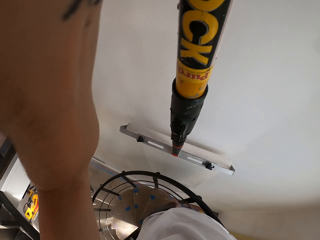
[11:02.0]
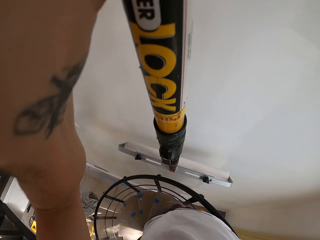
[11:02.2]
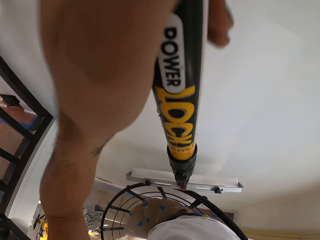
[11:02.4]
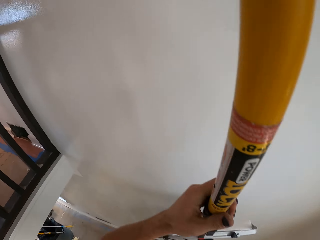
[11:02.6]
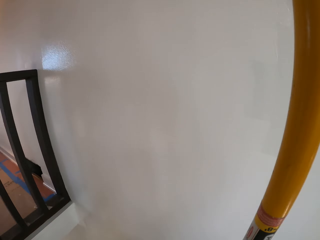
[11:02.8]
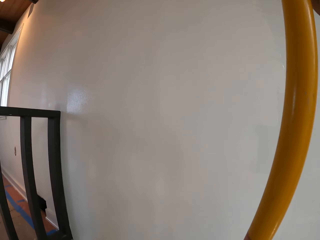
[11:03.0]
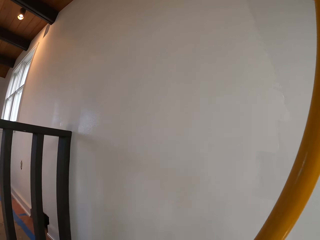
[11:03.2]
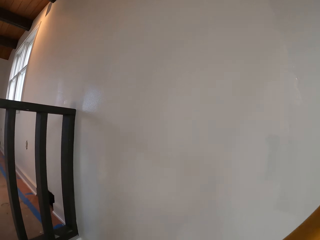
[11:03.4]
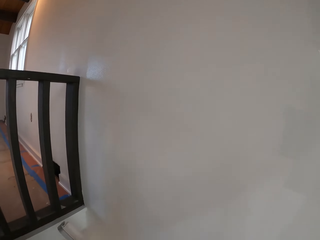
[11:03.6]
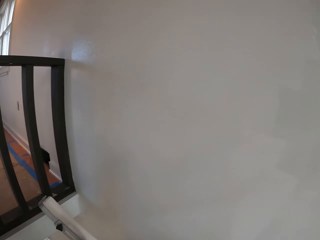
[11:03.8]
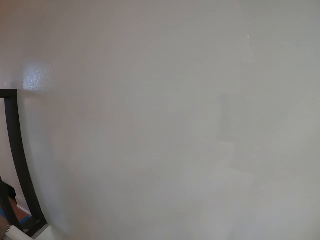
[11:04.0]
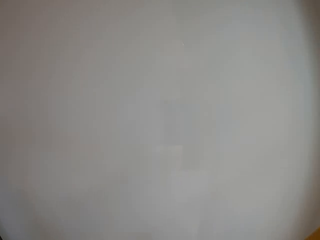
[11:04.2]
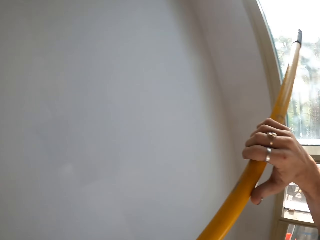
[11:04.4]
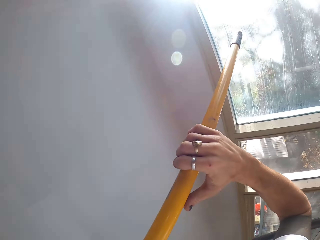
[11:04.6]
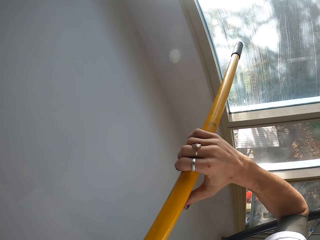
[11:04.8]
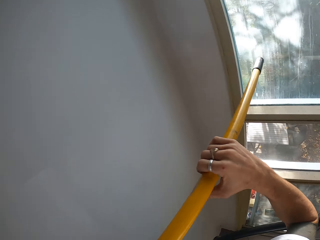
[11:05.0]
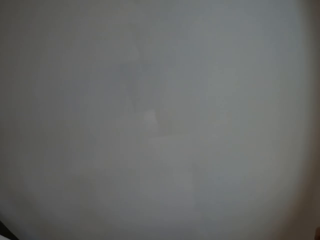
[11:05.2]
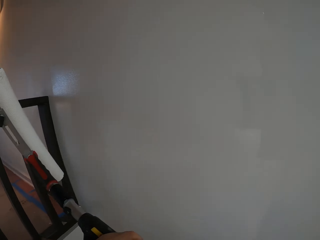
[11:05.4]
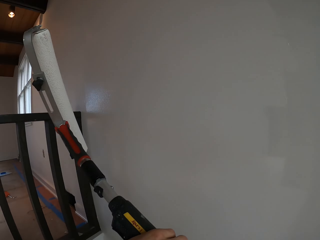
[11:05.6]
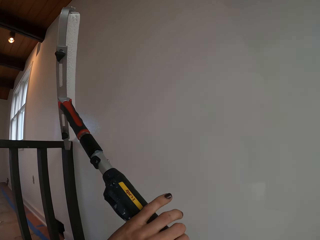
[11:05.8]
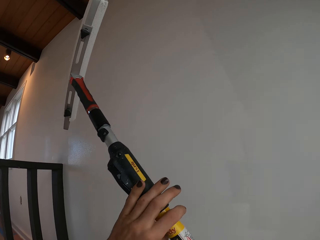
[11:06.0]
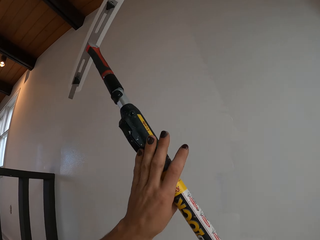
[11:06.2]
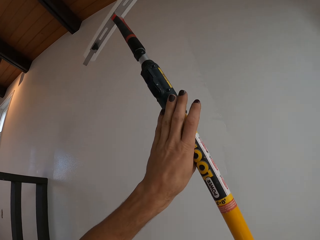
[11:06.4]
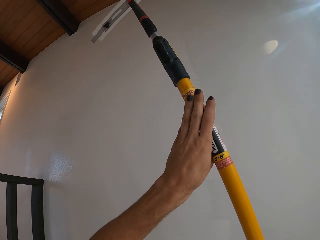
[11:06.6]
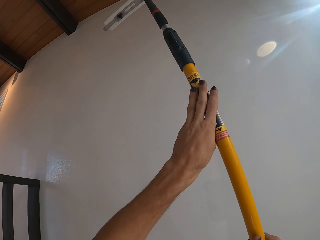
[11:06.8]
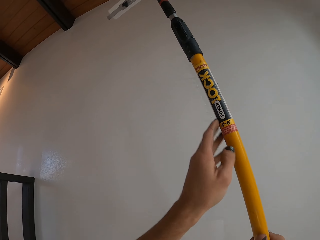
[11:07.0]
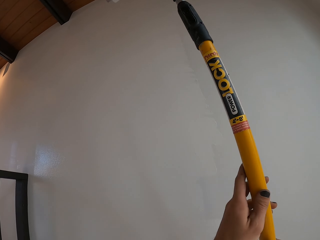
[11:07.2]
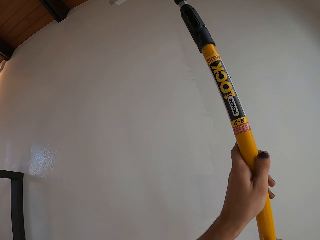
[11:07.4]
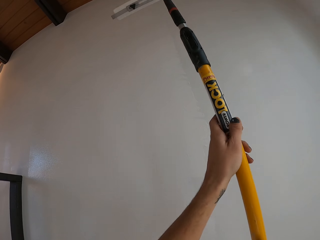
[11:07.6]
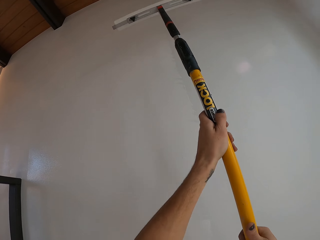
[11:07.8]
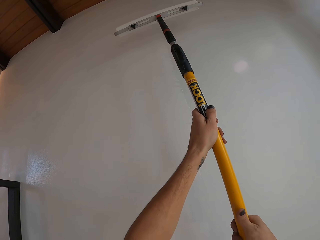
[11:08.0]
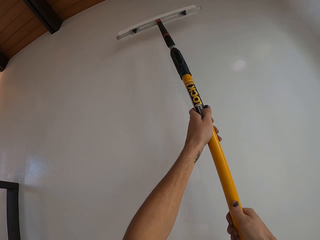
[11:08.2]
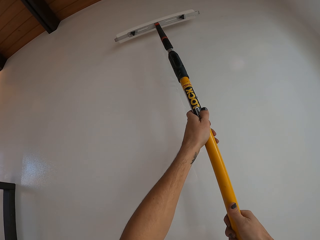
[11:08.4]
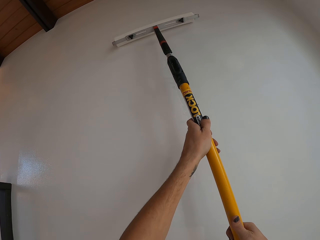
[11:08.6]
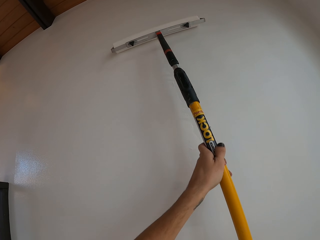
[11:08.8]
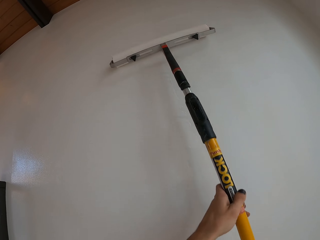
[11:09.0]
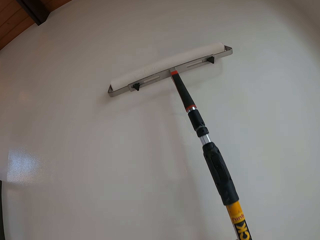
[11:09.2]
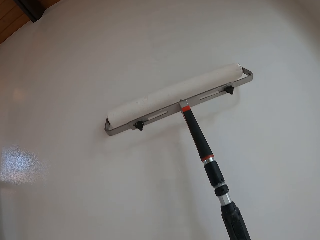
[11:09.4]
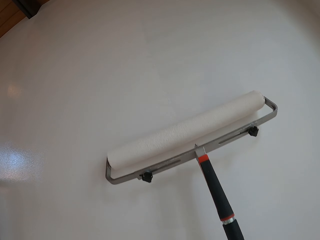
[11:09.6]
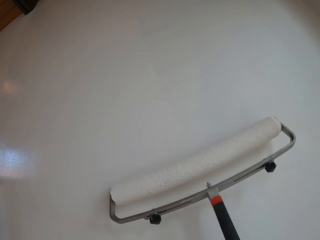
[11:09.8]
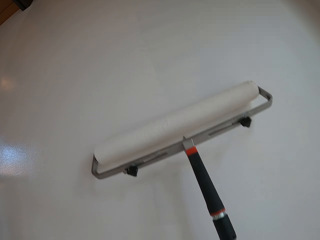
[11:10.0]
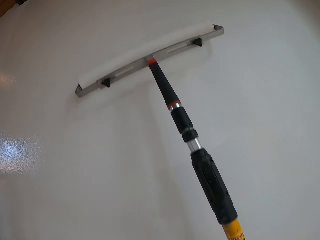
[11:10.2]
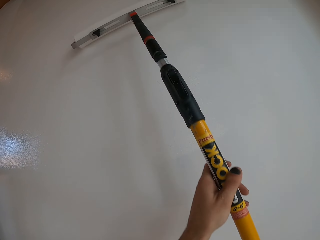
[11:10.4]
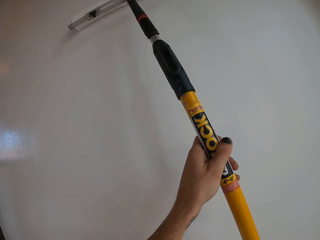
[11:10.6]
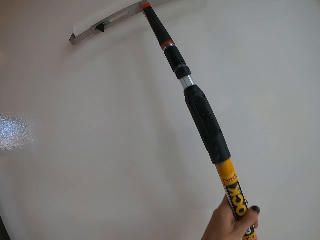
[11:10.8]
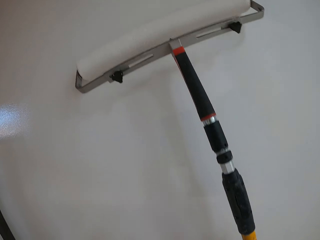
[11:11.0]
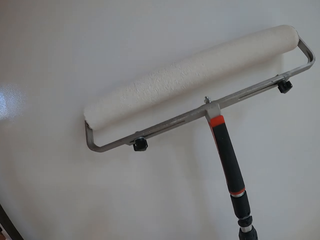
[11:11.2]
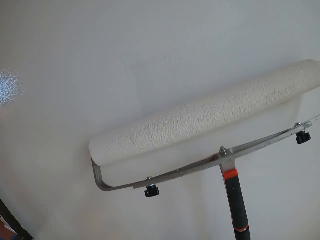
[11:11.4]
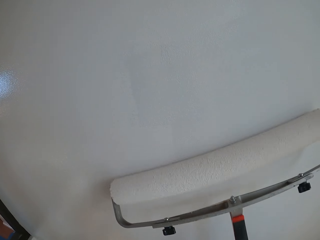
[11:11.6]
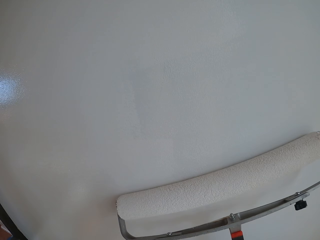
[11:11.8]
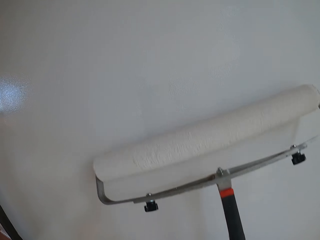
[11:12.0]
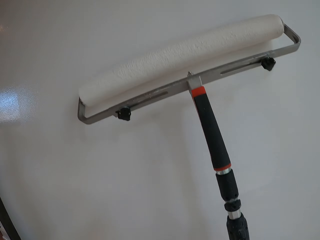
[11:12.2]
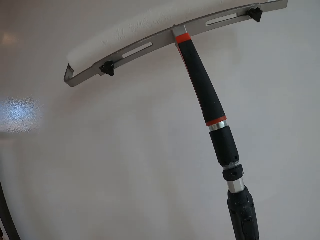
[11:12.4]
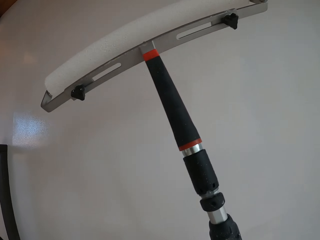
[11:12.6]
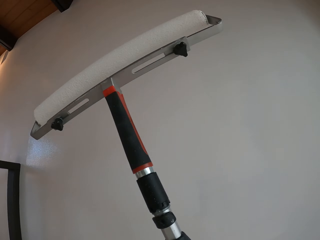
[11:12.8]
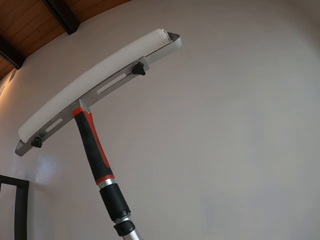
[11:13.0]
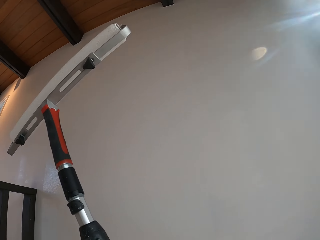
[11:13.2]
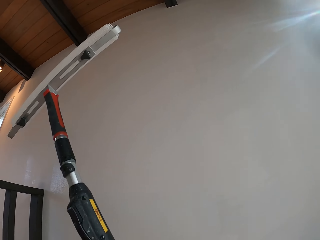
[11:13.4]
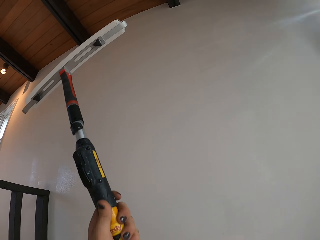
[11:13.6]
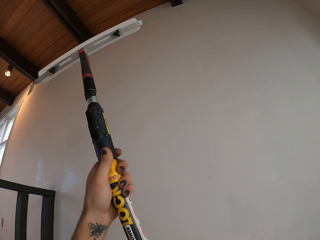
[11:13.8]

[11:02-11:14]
The camera wearer turns the roller brush upside down. They paint the wall with the roller brush.

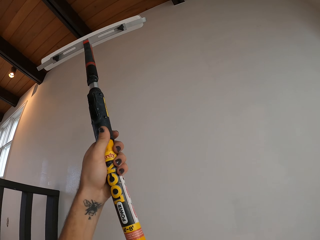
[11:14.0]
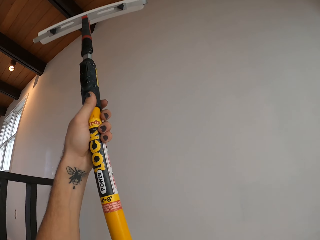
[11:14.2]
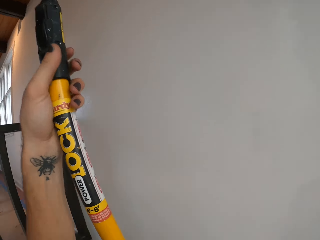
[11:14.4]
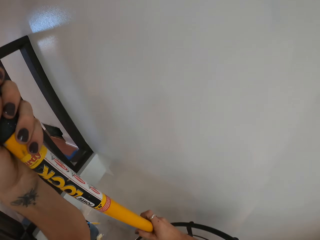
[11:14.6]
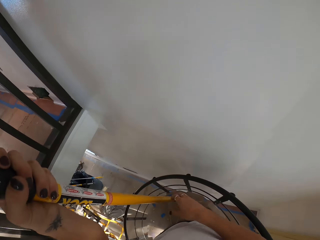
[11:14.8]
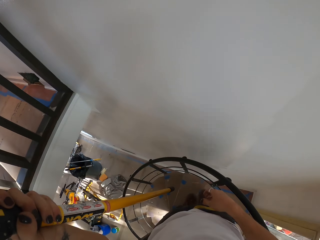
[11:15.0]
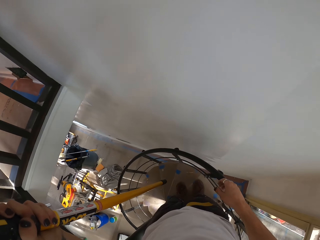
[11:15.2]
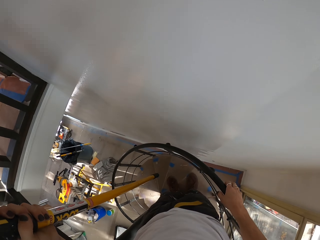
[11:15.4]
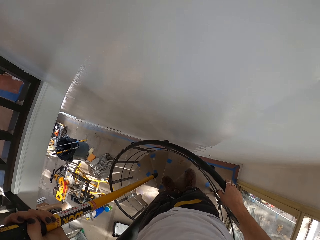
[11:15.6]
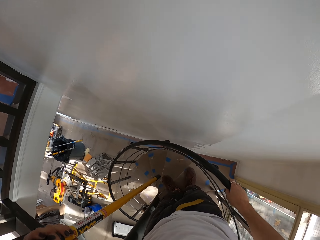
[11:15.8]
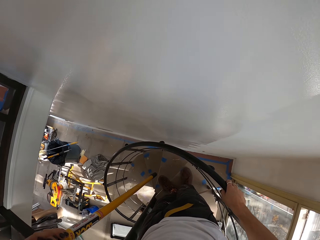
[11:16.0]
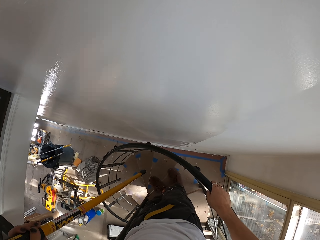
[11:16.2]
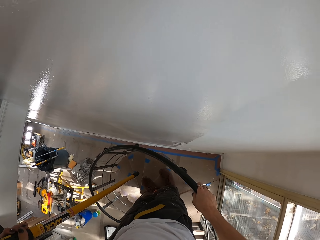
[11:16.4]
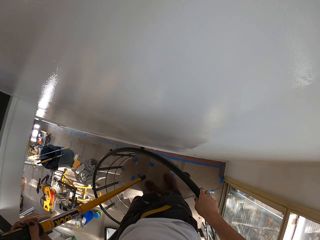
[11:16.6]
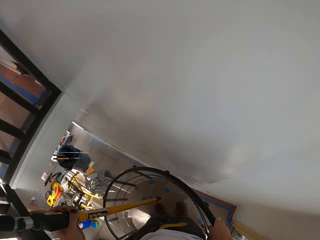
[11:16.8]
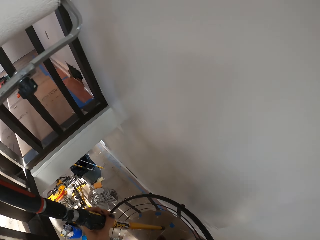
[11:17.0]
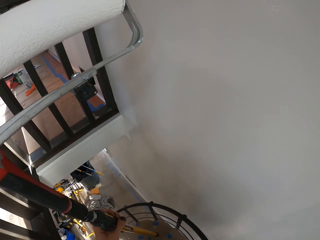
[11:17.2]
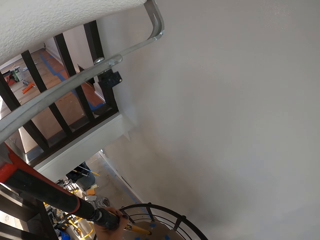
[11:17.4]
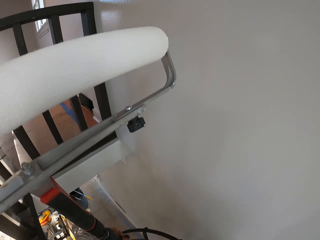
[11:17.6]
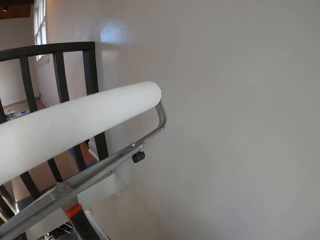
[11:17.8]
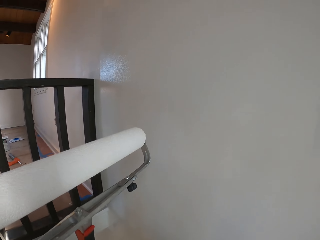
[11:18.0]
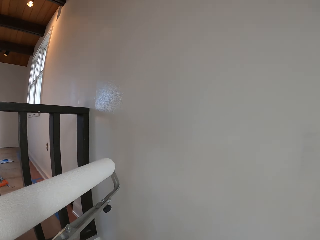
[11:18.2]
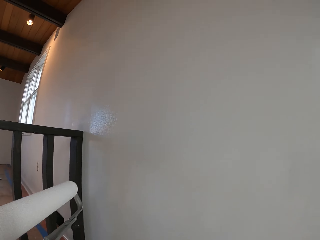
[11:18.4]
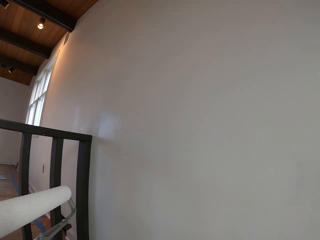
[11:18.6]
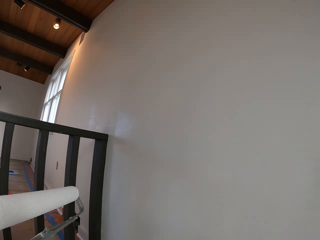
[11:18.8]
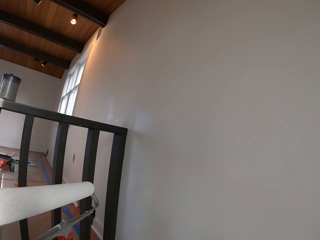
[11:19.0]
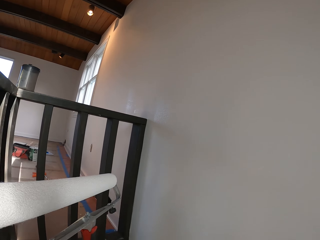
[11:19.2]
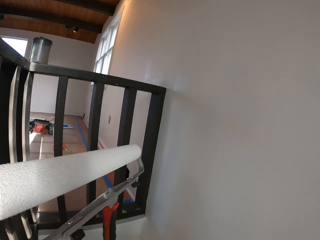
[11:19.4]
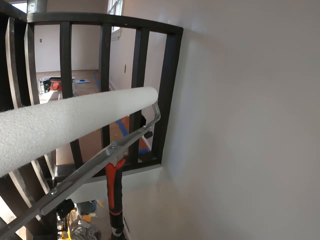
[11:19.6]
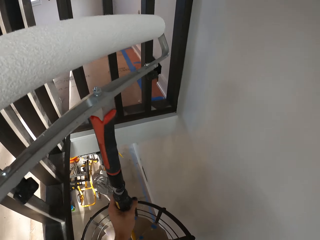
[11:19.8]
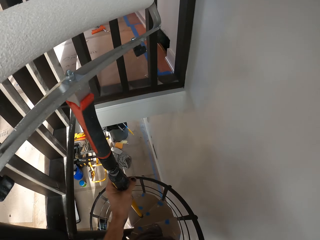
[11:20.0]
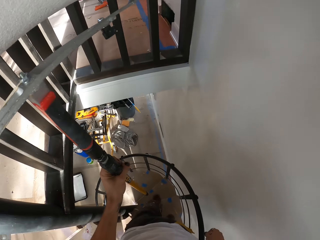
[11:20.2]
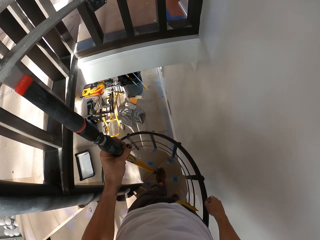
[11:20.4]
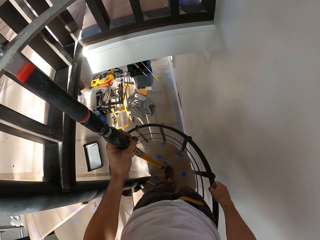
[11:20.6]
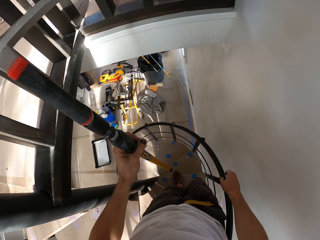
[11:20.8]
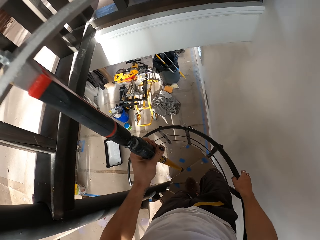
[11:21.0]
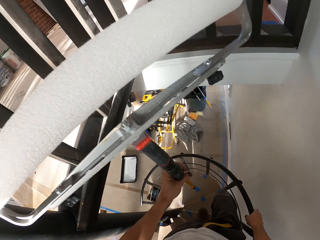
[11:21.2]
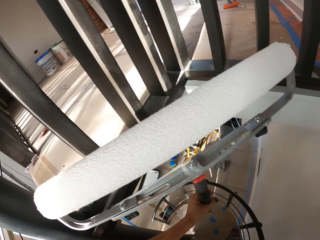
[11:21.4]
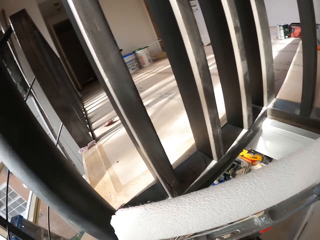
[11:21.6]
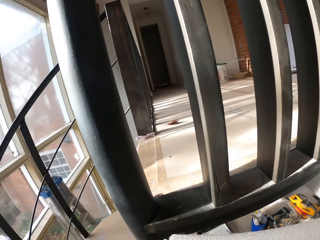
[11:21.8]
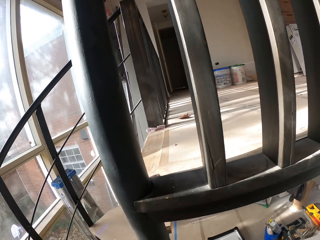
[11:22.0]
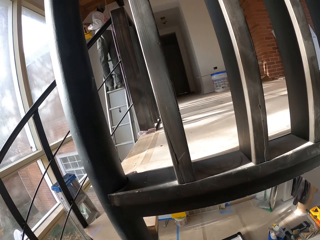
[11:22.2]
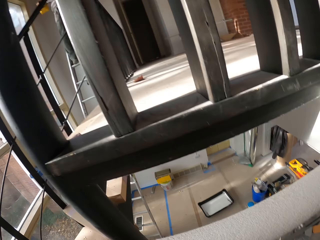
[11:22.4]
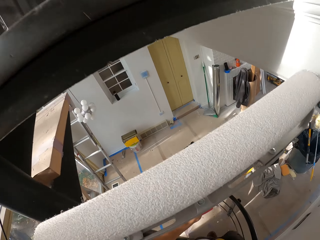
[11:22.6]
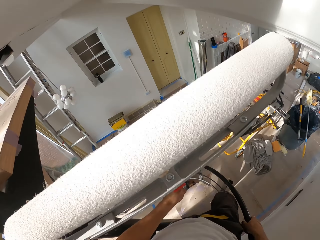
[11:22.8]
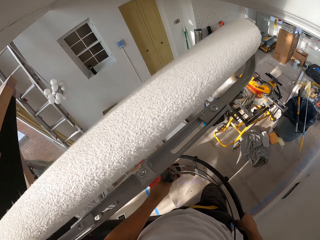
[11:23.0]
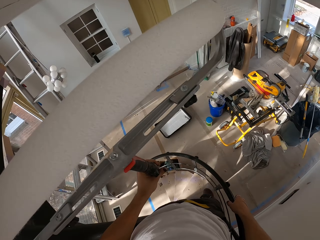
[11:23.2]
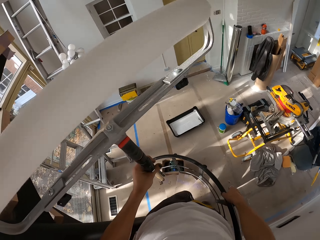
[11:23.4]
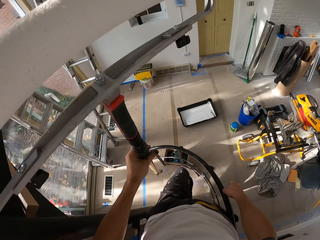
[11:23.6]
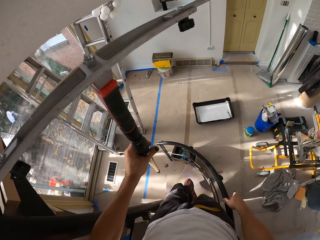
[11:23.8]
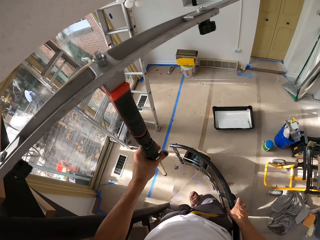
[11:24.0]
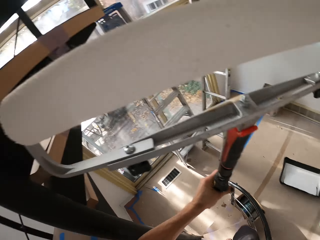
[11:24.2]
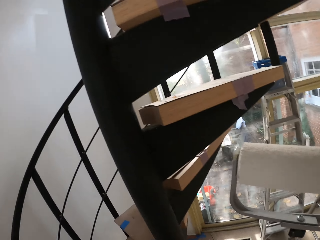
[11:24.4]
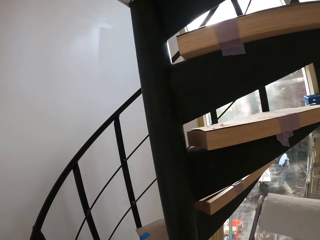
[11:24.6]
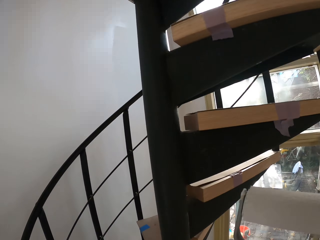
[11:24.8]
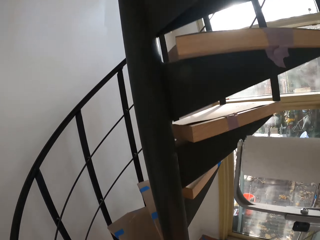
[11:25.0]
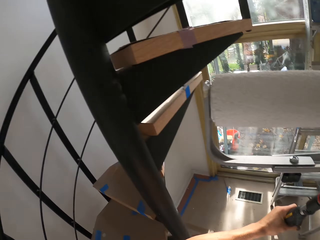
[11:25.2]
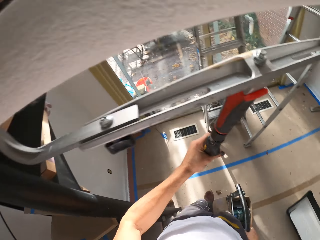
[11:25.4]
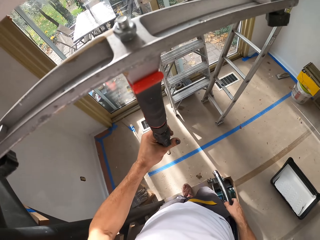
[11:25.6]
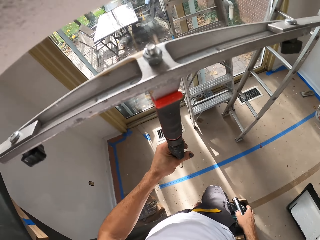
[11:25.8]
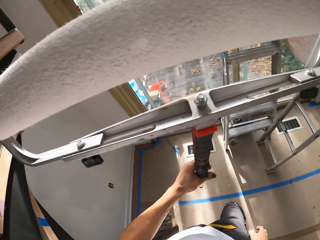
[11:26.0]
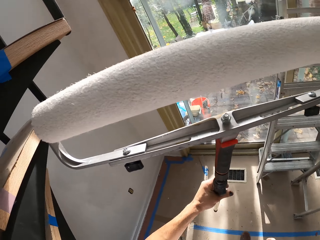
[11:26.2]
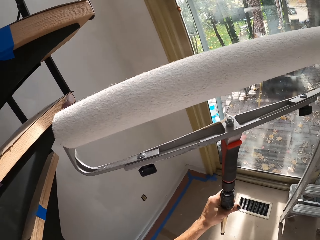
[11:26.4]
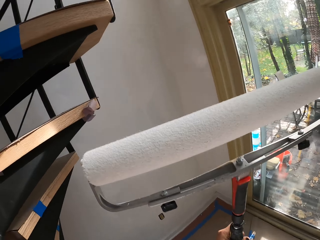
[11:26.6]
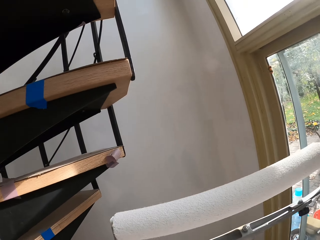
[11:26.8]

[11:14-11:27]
The camera wearer walks down the staircase.
